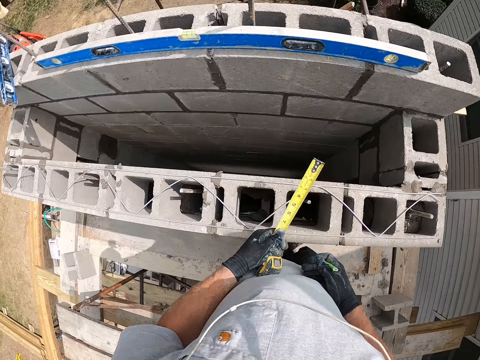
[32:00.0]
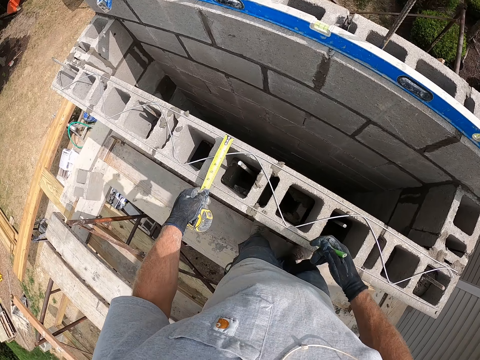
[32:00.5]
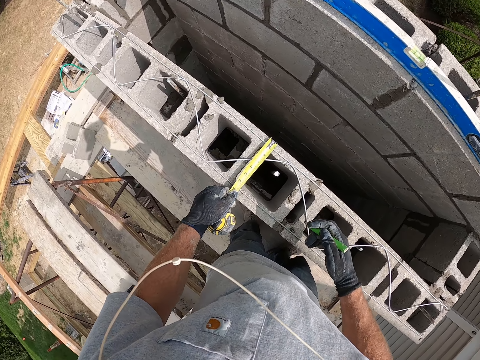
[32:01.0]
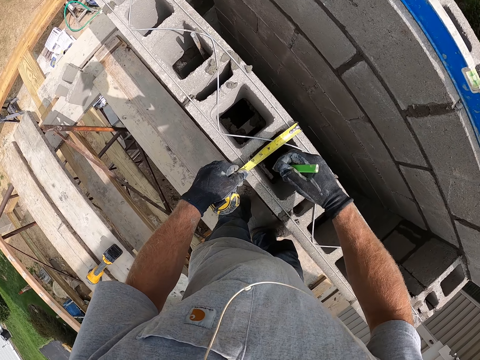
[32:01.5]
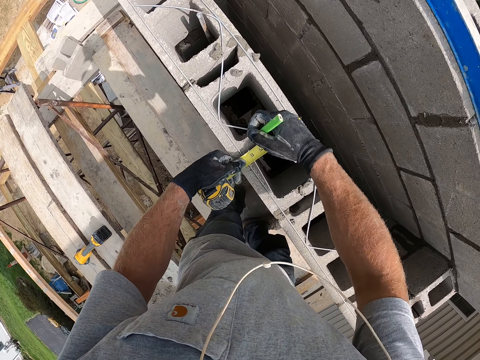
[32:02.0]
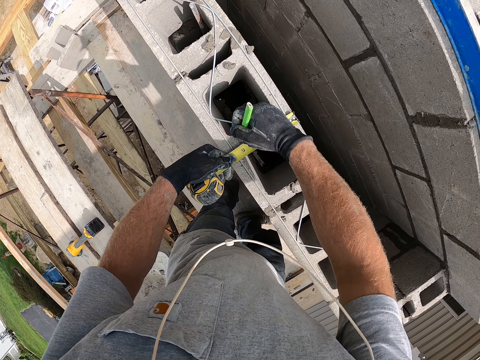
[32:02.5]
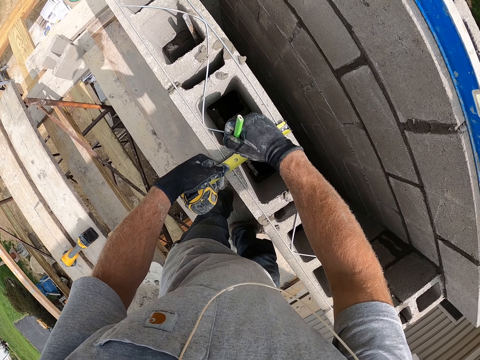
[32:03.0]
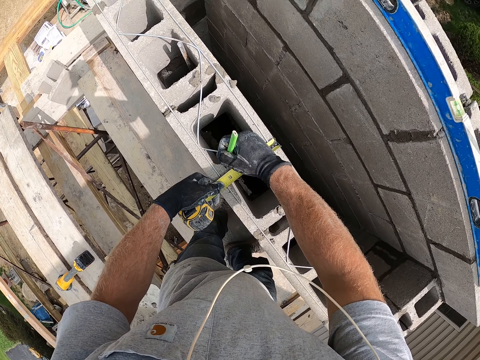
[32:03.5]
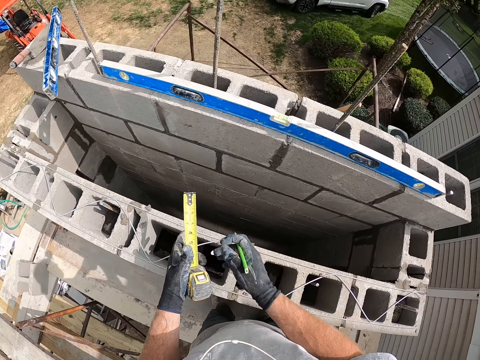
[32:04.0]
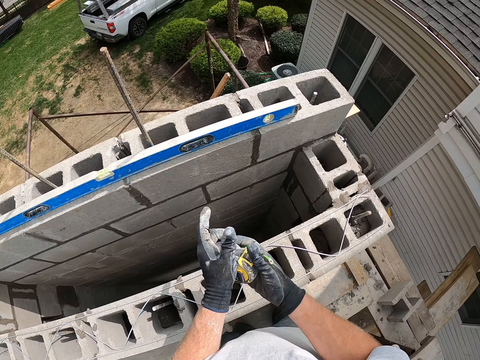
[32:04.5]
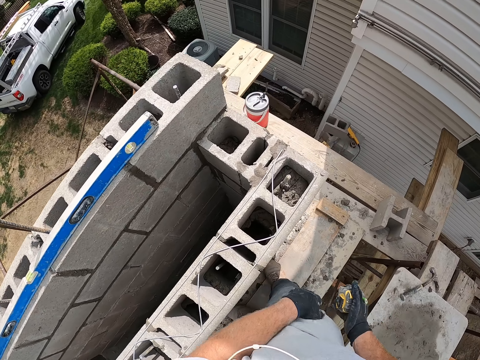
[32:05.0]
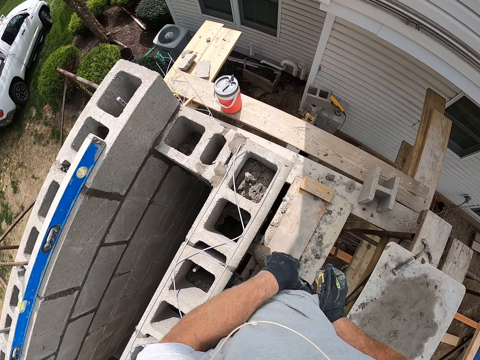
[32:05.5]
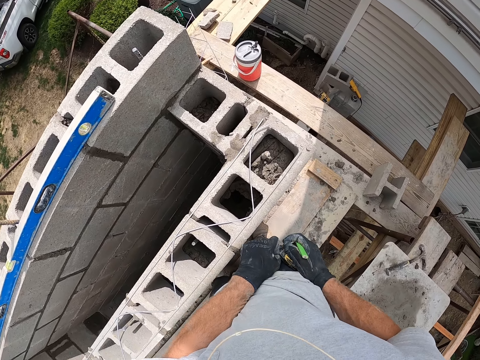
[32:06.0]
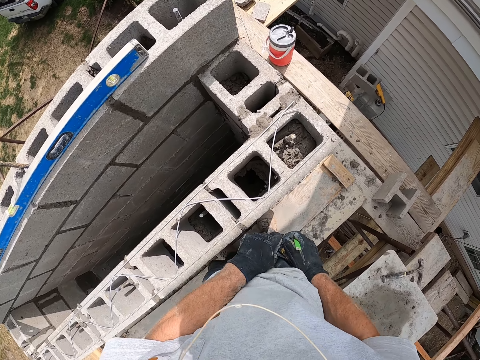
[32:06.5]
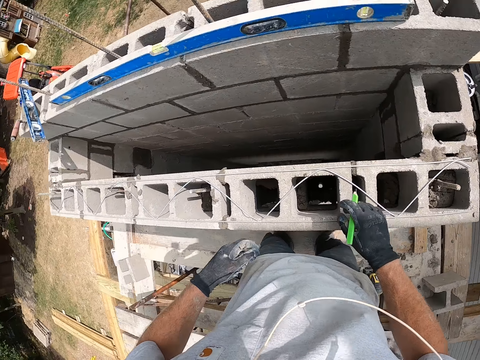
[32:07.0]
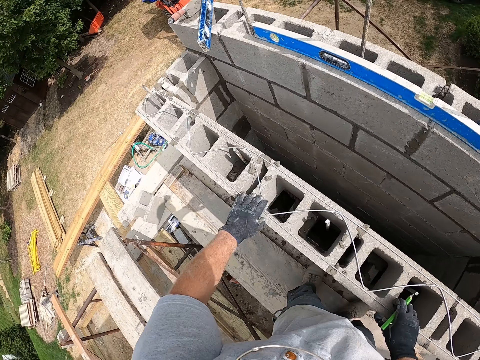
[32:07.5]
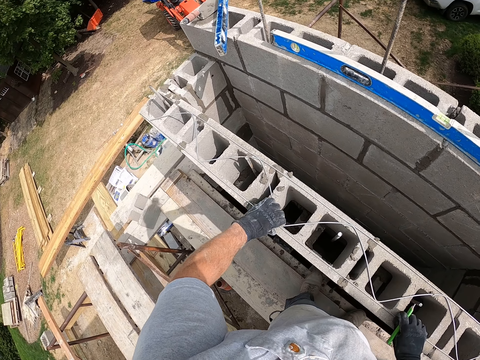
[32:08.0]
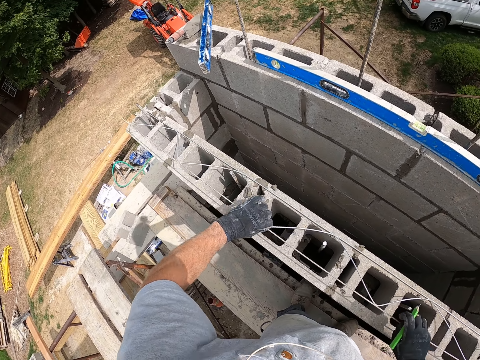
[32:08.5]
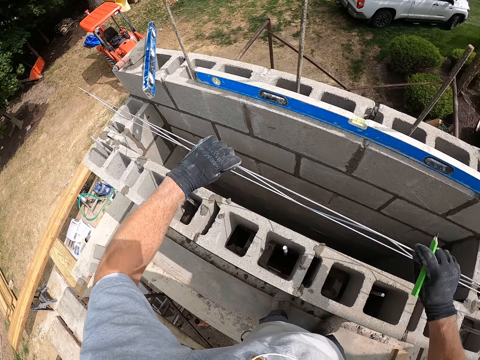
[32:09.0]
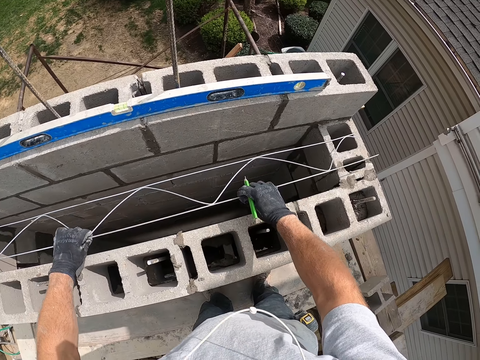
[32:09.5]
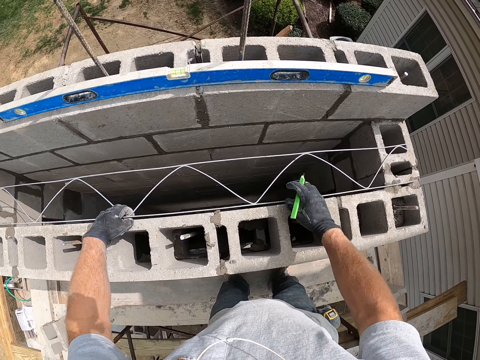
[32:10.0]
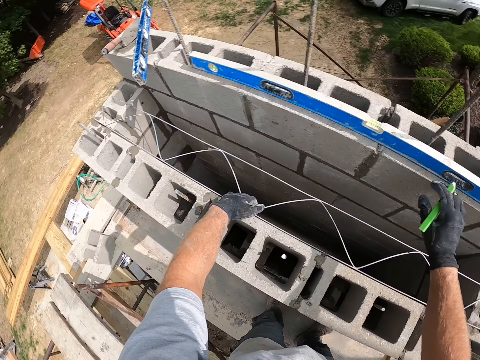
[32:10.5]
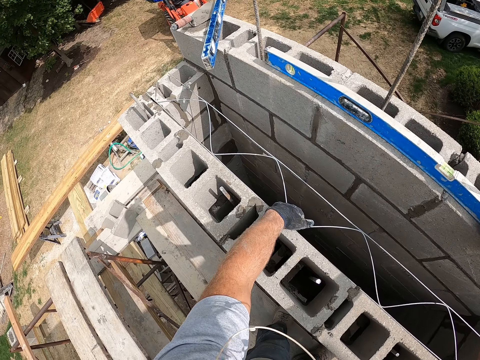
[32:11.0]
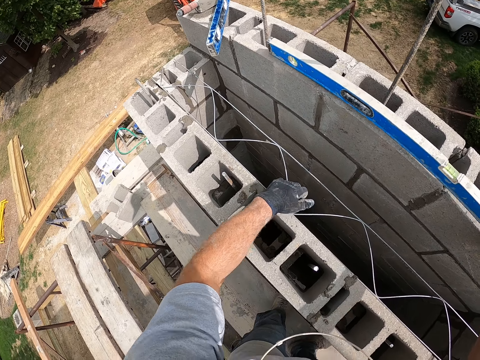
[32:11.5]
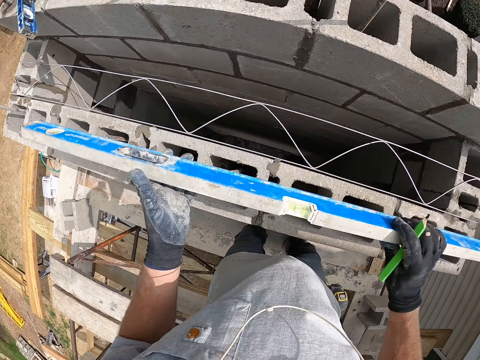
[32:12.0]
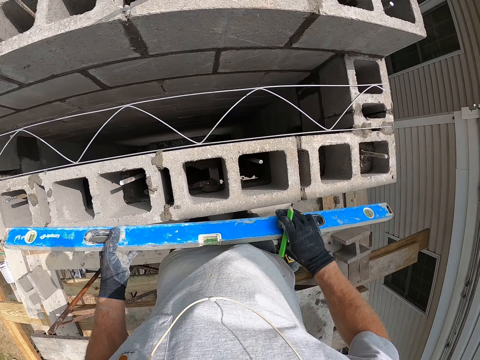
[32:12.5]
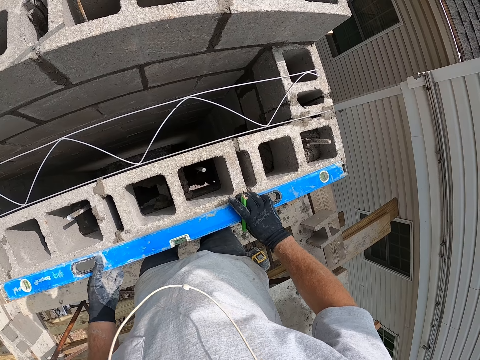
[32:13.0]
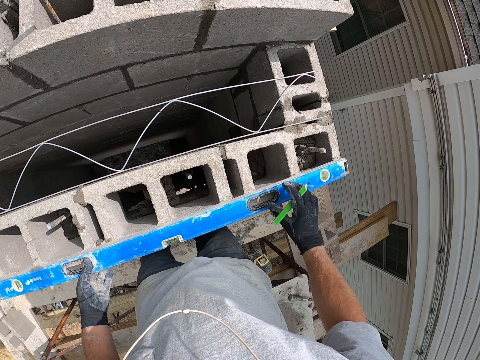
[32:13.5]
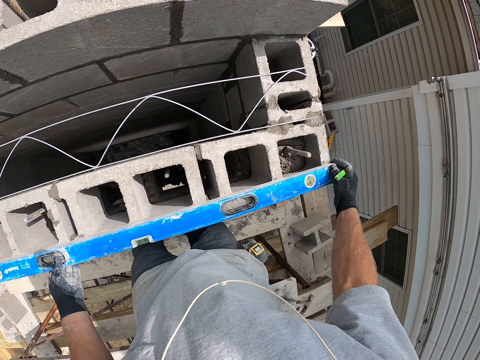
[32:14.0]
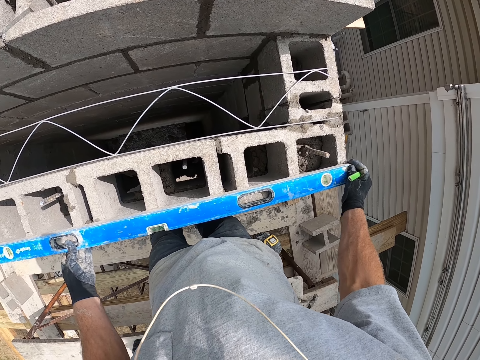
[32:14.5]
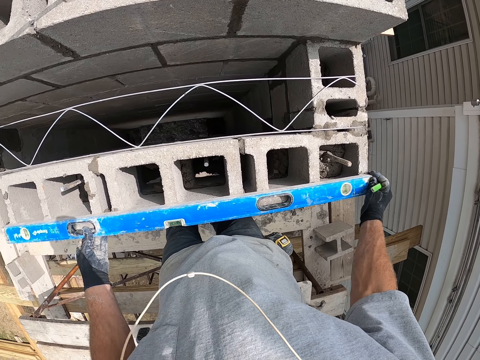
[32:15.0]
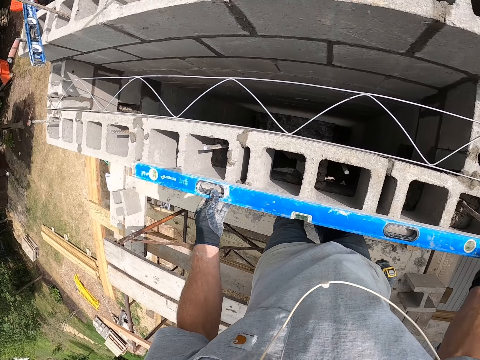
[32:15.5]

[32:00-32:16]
The camera wearer walks around a construction site. He stretches out a measuring tape on a concrete block. He measures the block with the tape measure. He marks the concrete block with a marker or pencil. He folds the measuring tape with his hands. He walks around the construction site. He puts the measuring tape in his pocket. He picks up a block liner or iron from a building. He puts down the block liner on the concrete block on the building. He picks up a spirit level from the building with his hands. He places the spirit level on the concrete block. He measures the blocks with the spirit level.

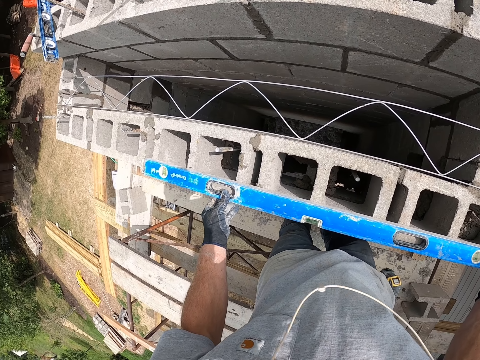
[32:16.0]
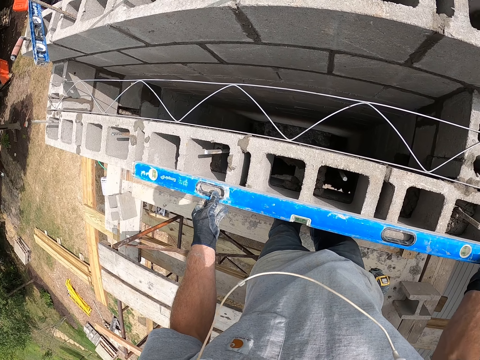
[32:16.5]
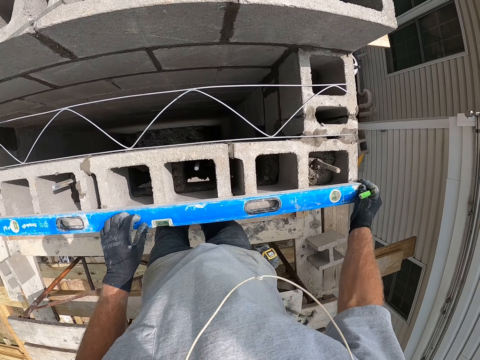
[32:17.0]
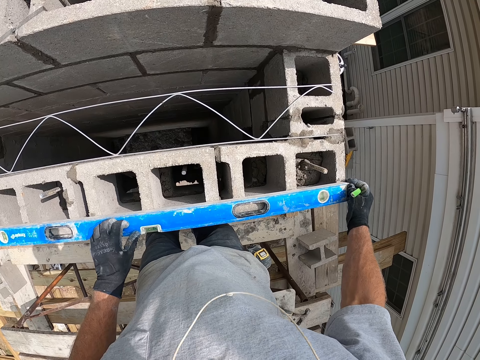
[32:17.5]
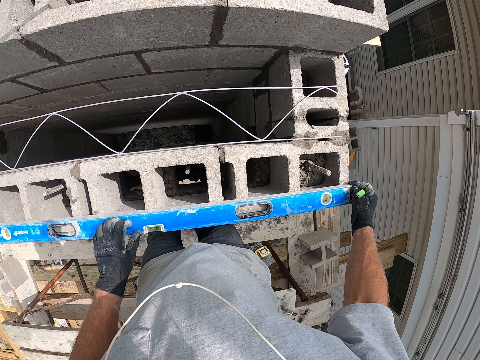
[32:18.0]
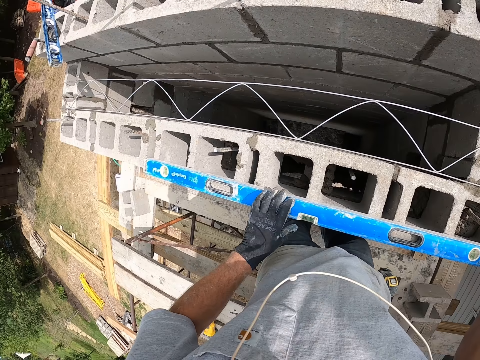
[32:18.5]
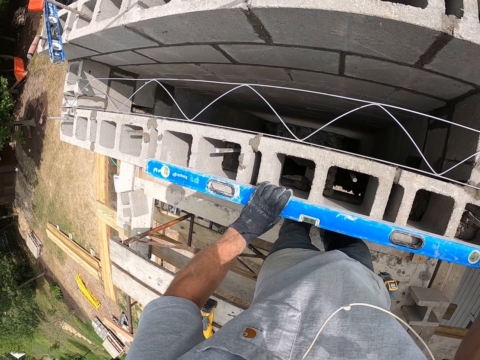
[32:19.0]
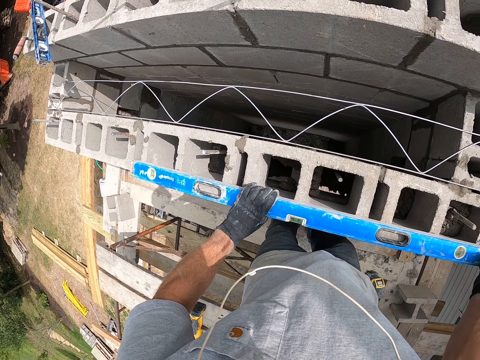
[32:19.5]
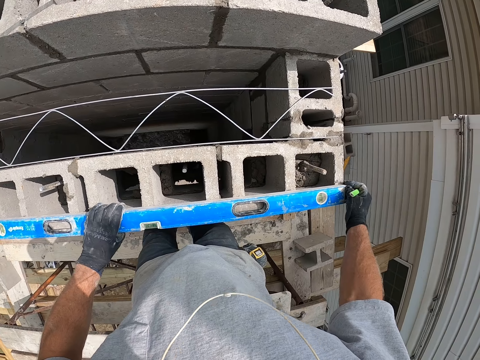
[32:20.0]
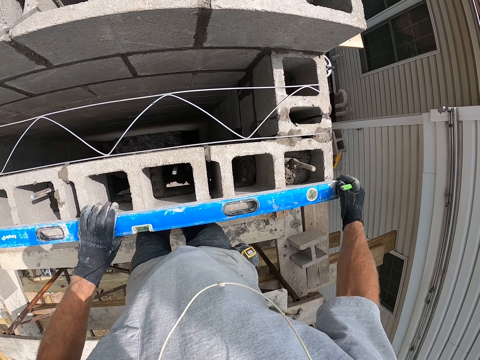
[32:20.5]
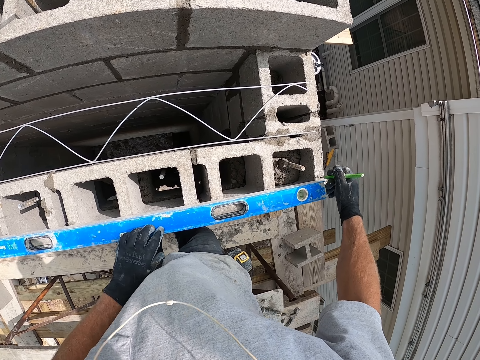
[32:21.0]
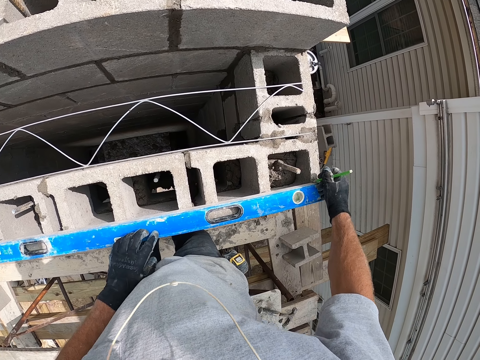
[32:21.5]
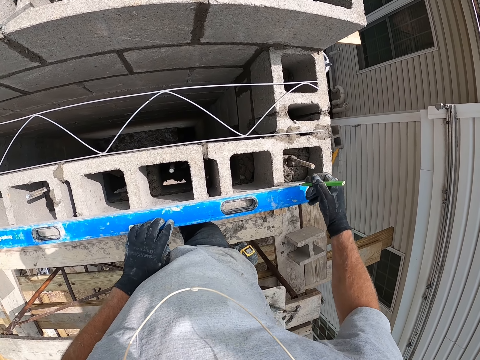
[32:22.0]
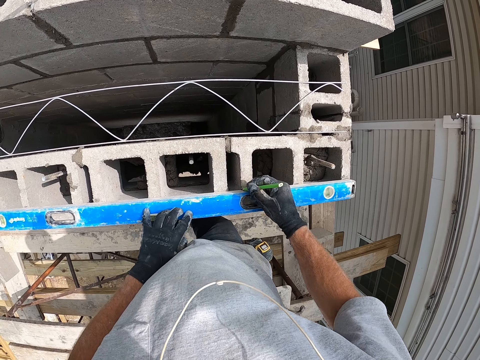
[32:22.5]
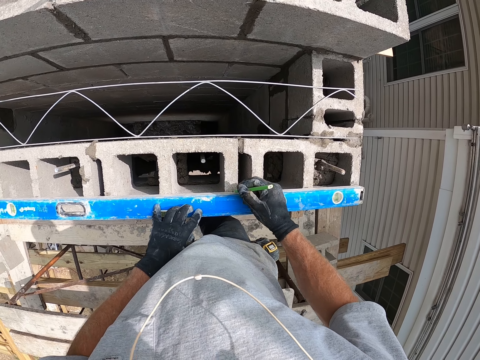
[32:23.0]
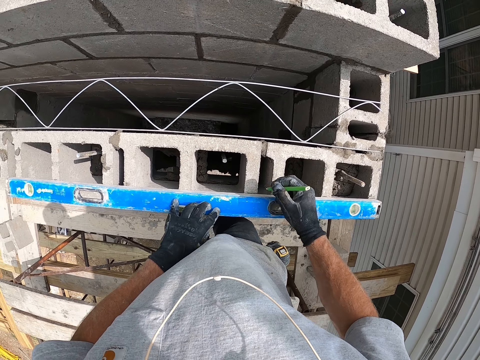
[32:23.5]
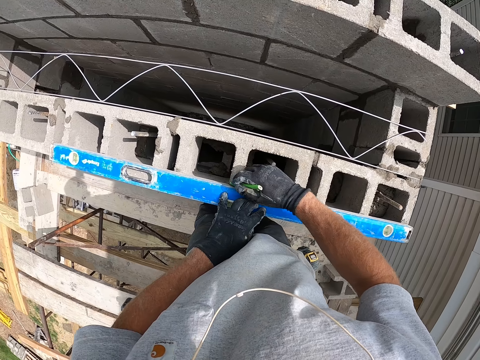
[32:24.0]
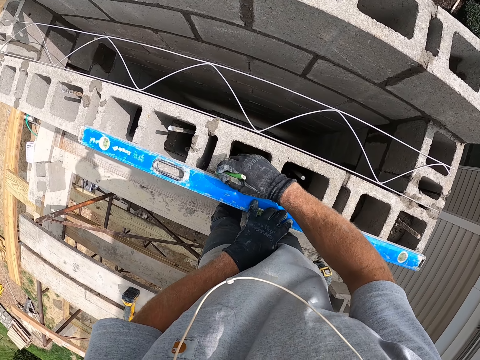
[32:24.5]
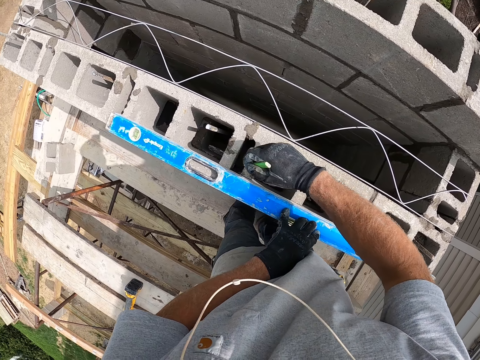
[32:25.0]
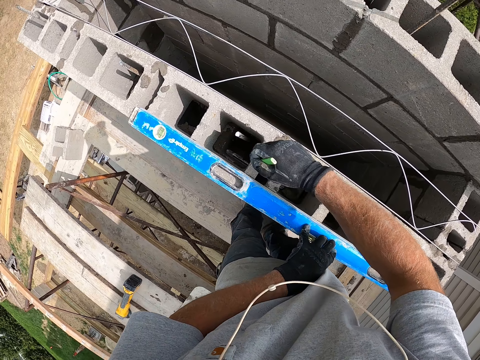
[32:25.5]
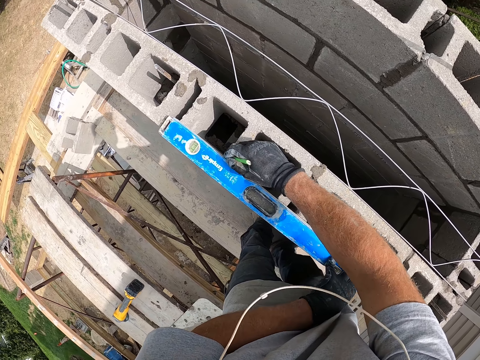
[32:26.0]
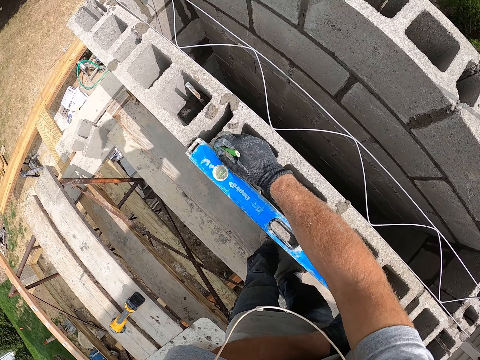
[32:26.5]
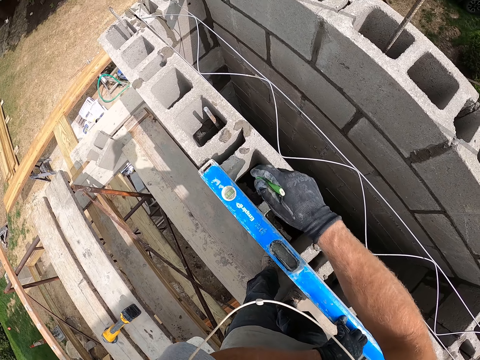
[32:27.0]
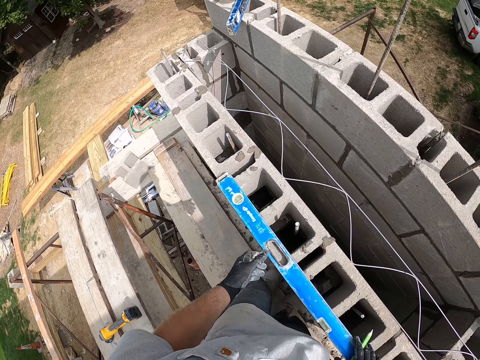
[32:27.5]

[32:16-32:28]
The camera wearer adjusts a spirit level on blocks. They mark a concrete block with a marker or pencil.
